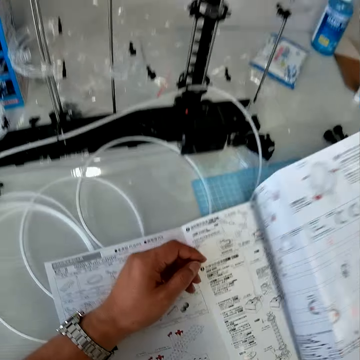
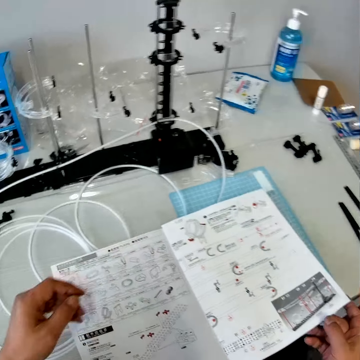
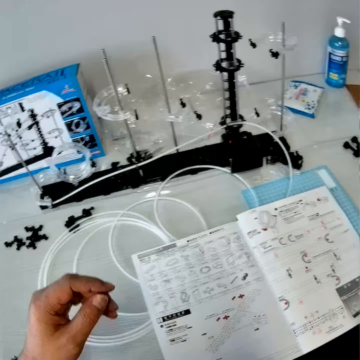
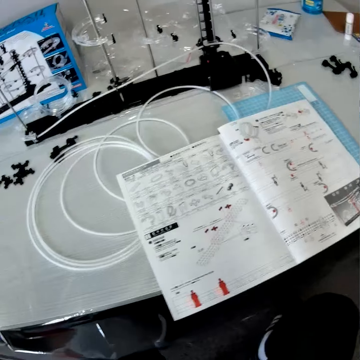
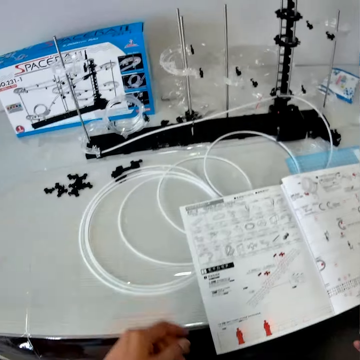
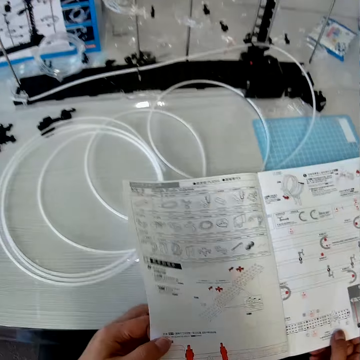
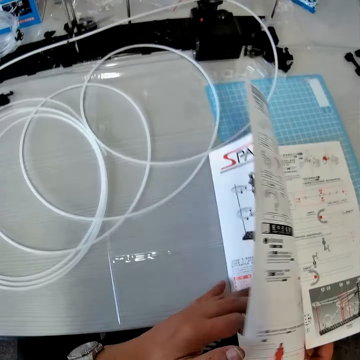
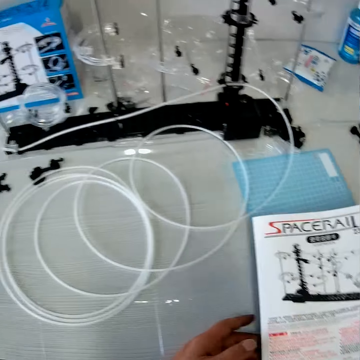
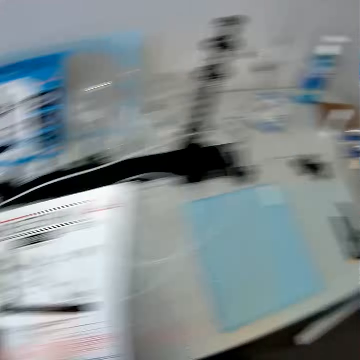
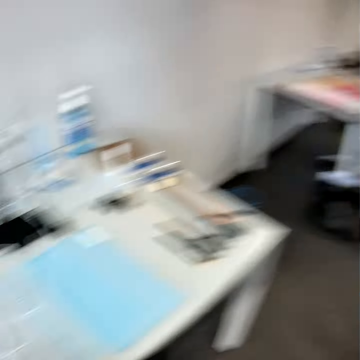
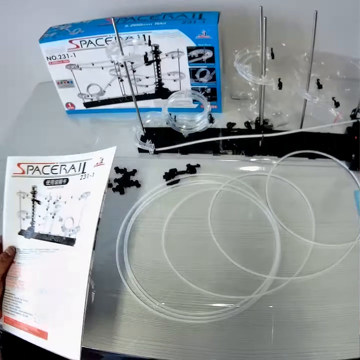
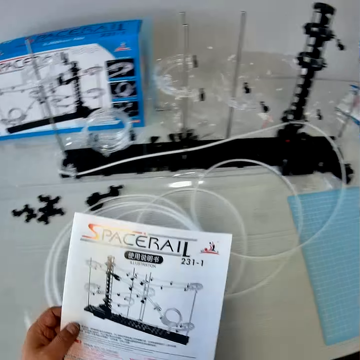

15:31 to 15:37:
The camera wearer closes the manual. He lifts up his hand, moves his hand towards his face and talks. He lowers his hand towards the table. He lifts up a part of the manual. He closes the manual. He moves the manual backwards and looks around. A man talks to the camera wearer. The camera wearer moves the manual towards the cutting mat.
